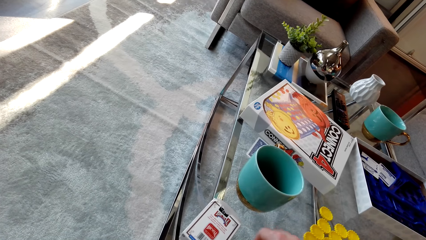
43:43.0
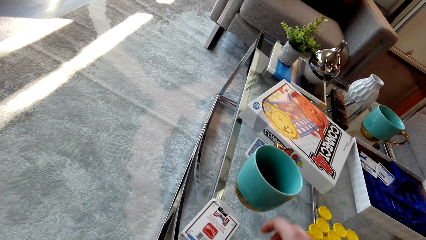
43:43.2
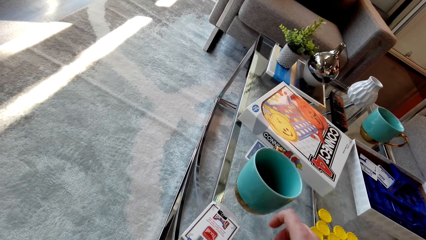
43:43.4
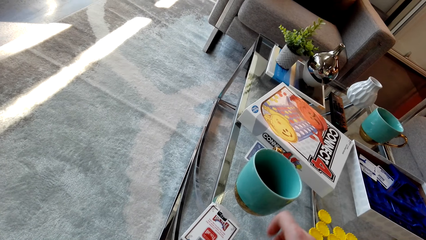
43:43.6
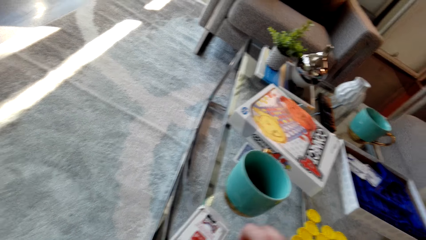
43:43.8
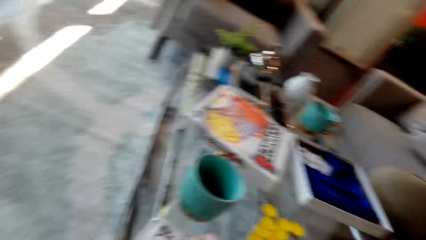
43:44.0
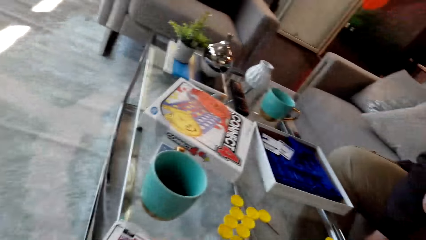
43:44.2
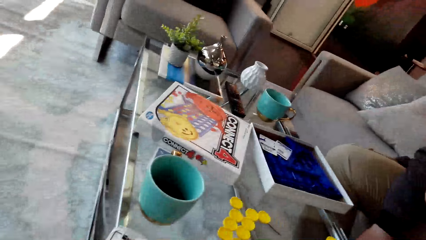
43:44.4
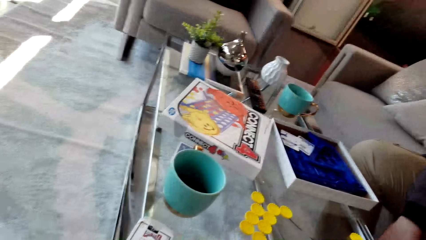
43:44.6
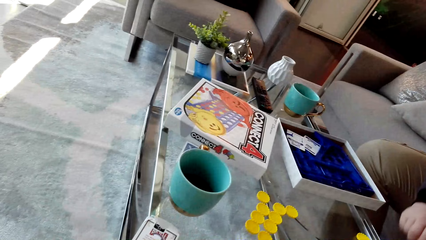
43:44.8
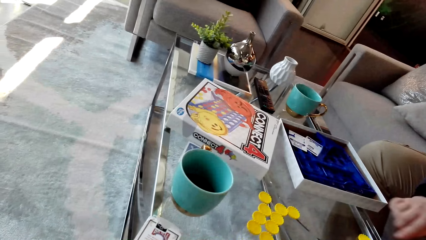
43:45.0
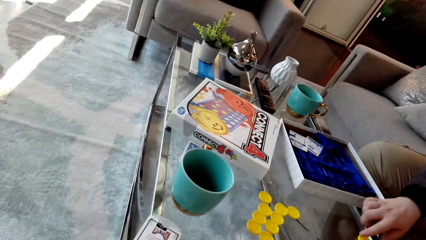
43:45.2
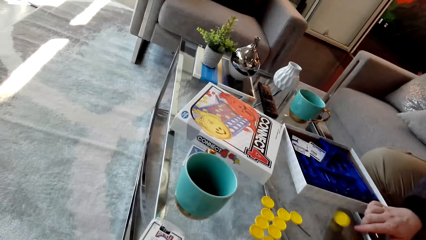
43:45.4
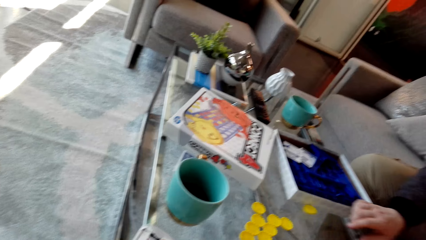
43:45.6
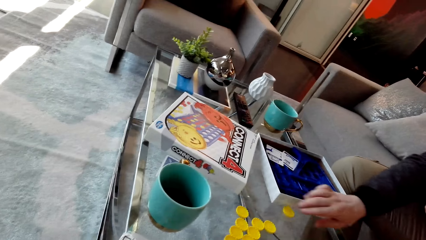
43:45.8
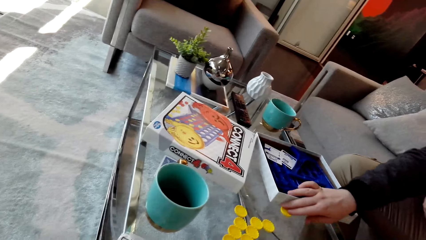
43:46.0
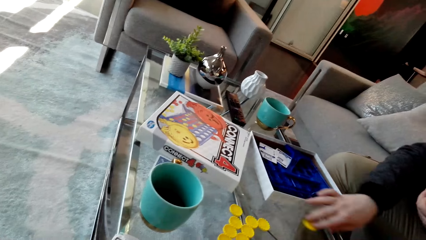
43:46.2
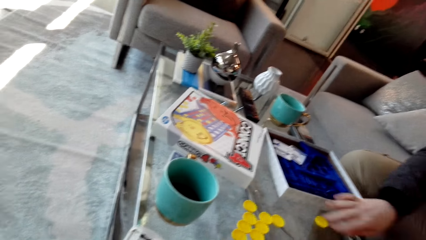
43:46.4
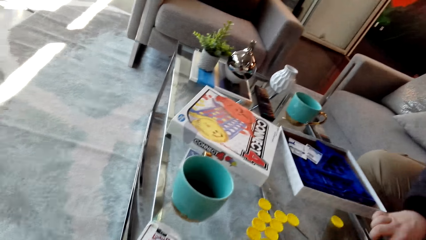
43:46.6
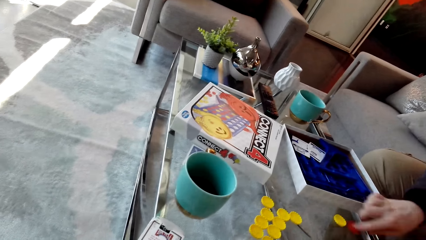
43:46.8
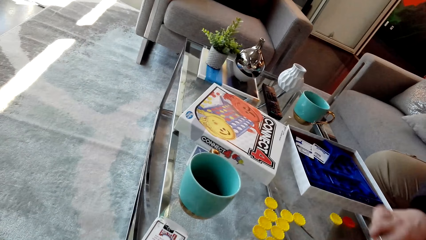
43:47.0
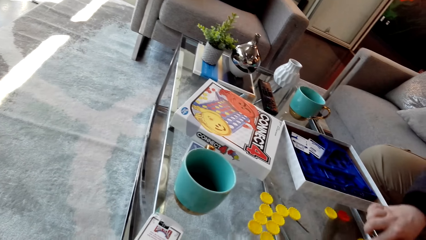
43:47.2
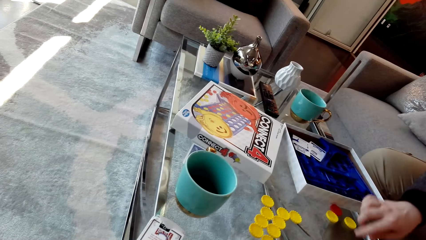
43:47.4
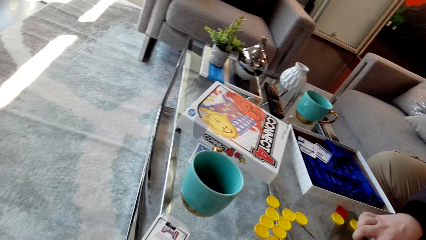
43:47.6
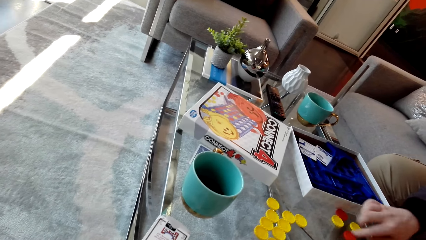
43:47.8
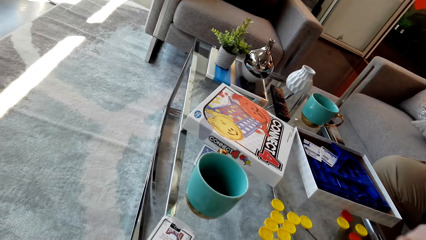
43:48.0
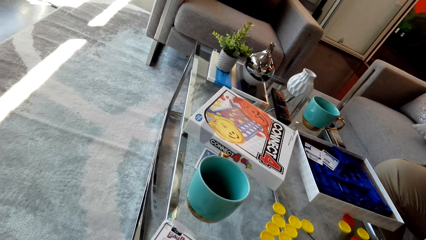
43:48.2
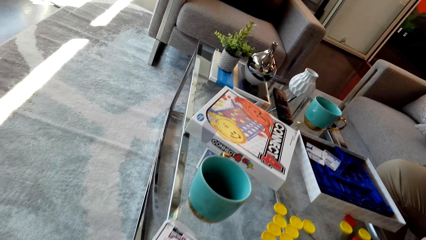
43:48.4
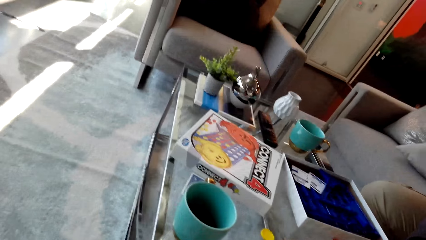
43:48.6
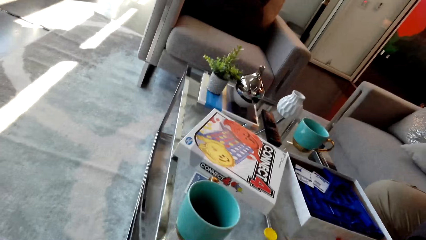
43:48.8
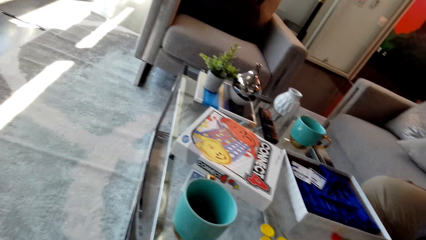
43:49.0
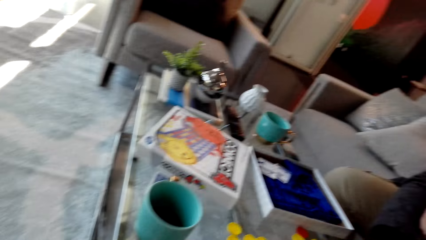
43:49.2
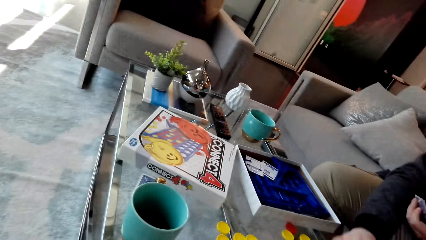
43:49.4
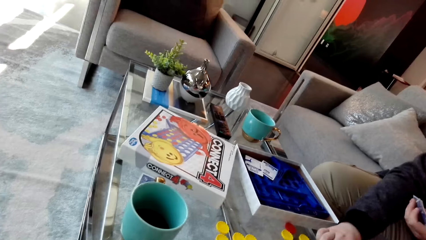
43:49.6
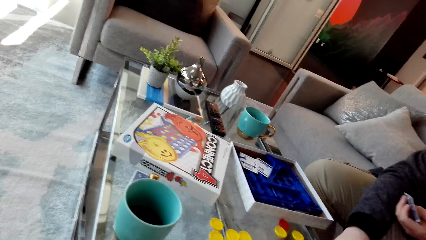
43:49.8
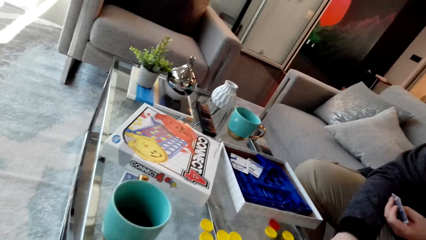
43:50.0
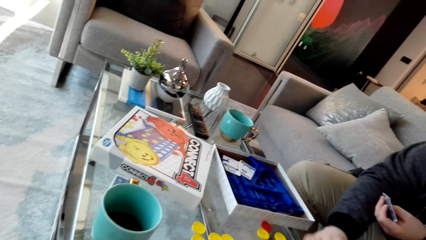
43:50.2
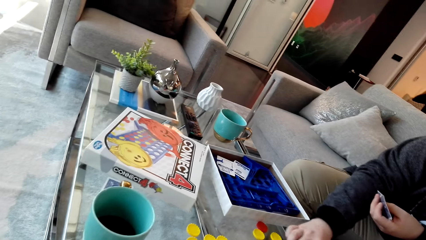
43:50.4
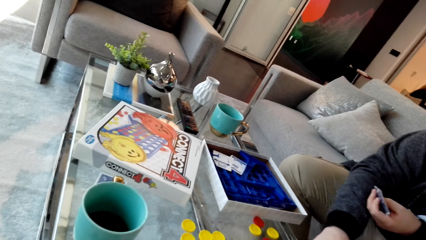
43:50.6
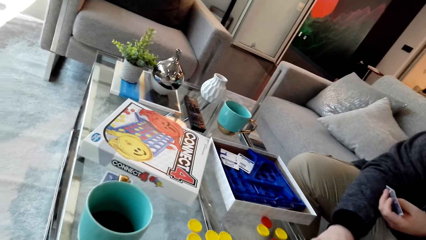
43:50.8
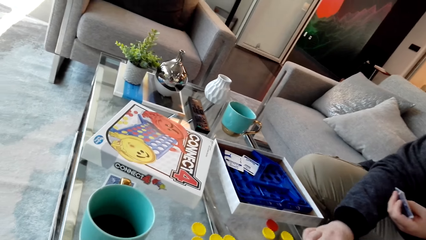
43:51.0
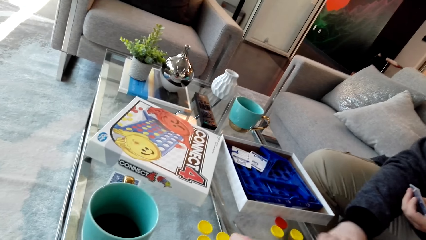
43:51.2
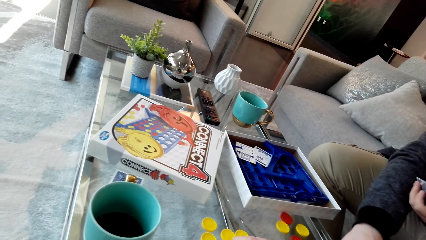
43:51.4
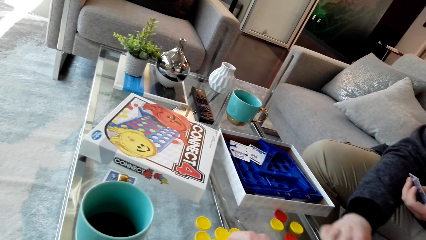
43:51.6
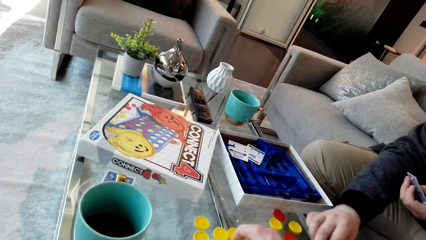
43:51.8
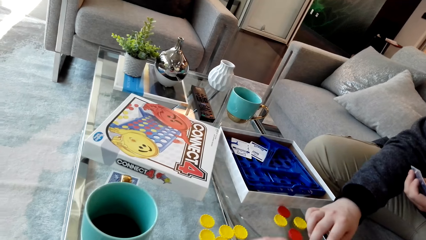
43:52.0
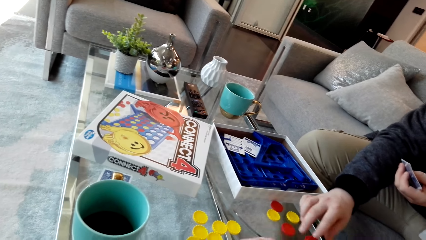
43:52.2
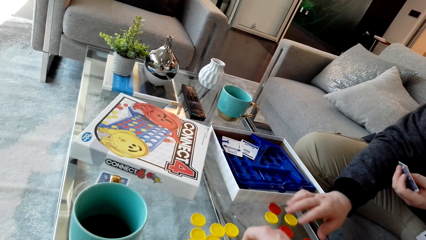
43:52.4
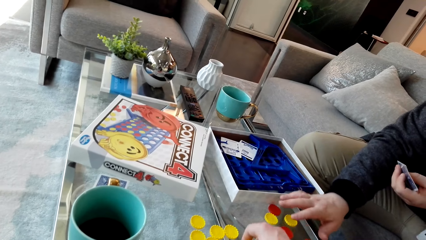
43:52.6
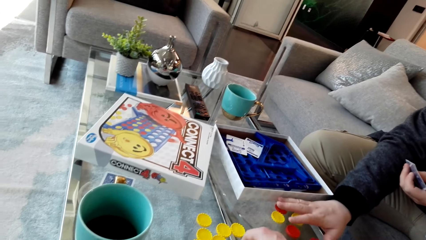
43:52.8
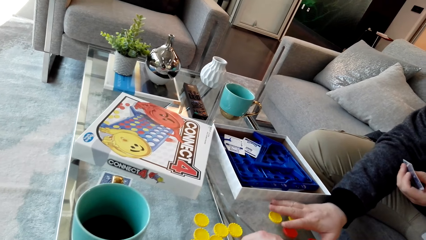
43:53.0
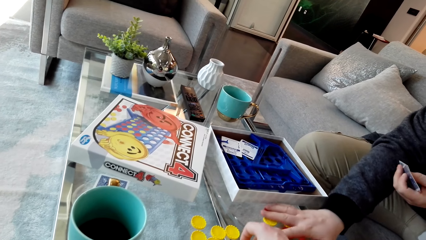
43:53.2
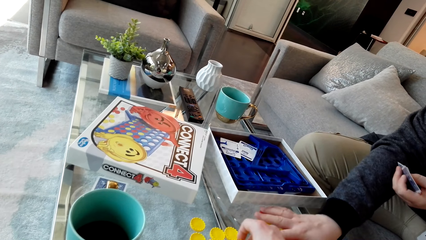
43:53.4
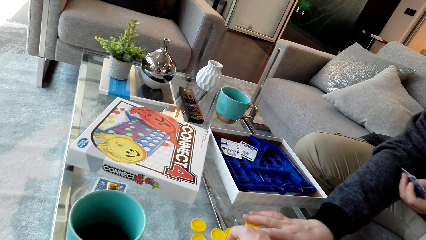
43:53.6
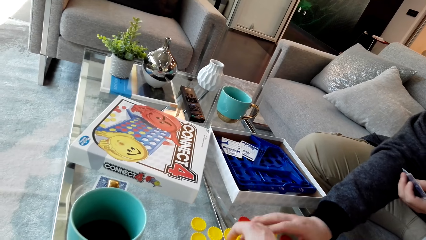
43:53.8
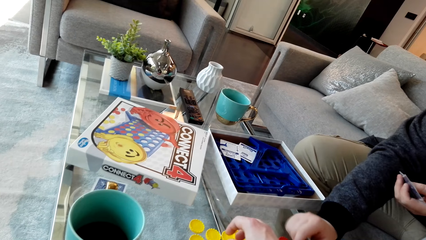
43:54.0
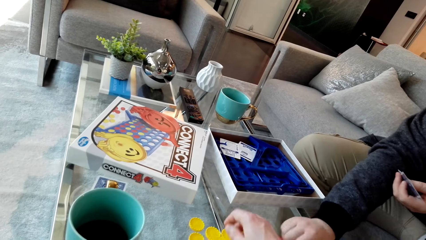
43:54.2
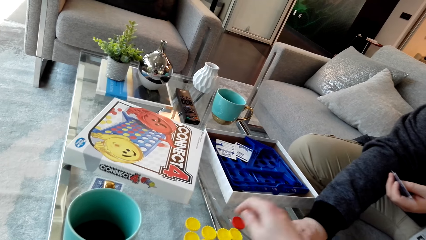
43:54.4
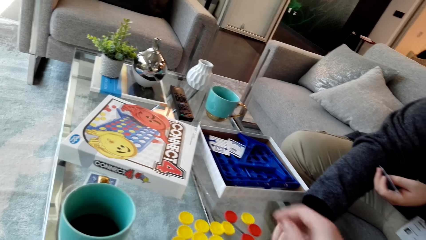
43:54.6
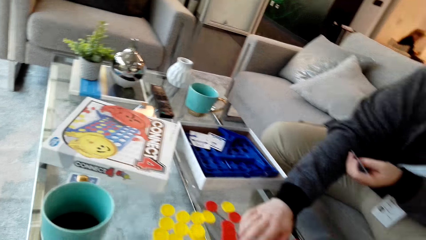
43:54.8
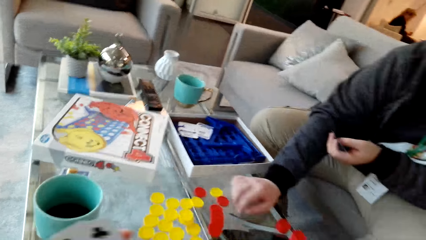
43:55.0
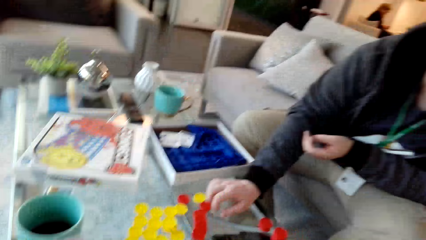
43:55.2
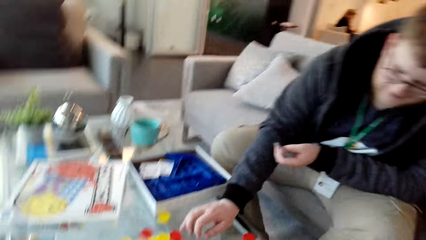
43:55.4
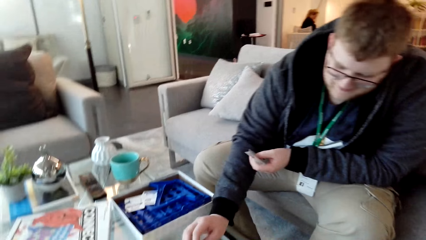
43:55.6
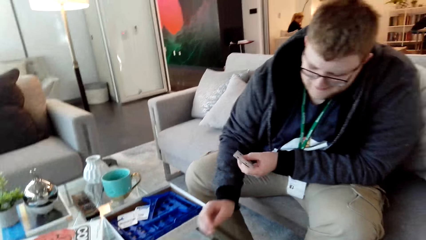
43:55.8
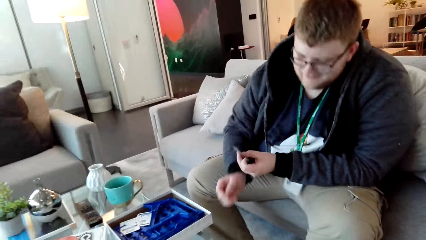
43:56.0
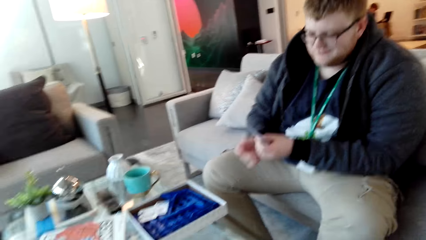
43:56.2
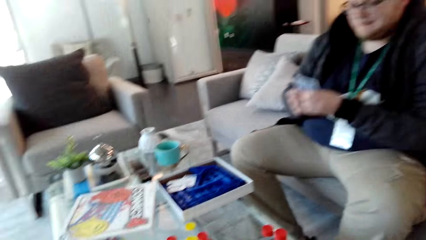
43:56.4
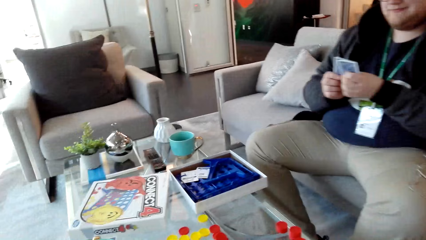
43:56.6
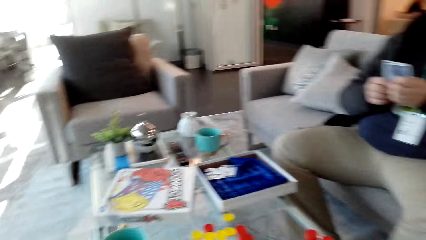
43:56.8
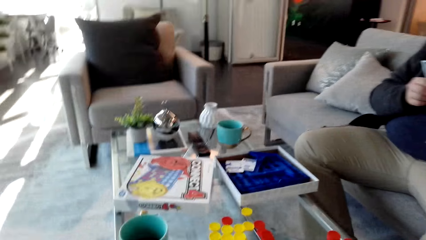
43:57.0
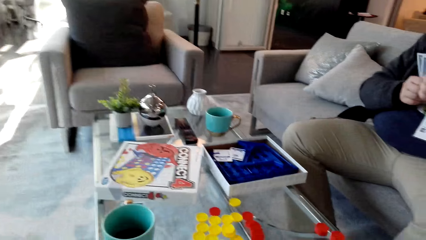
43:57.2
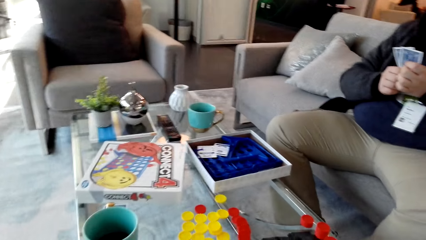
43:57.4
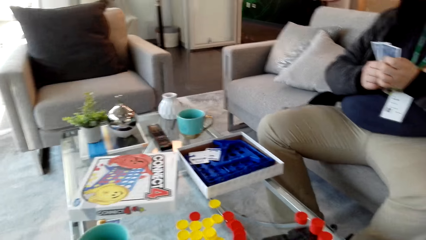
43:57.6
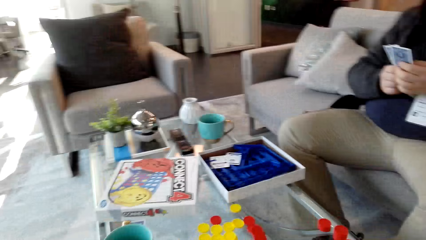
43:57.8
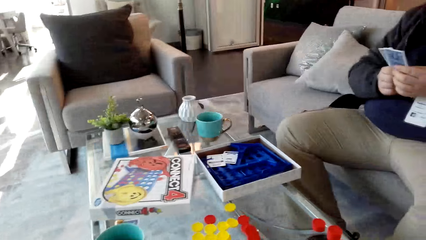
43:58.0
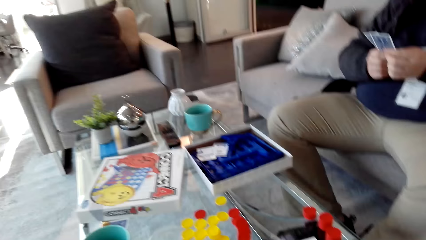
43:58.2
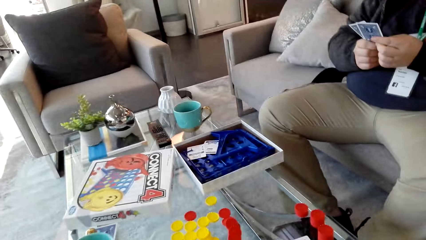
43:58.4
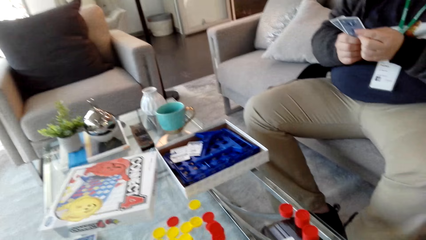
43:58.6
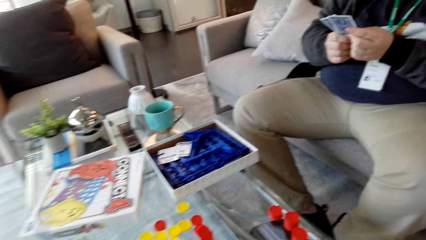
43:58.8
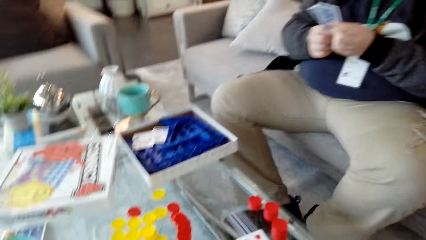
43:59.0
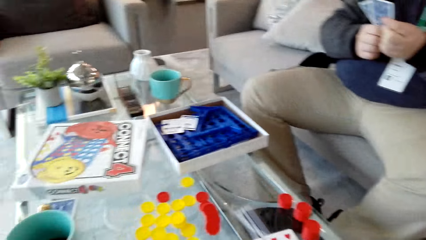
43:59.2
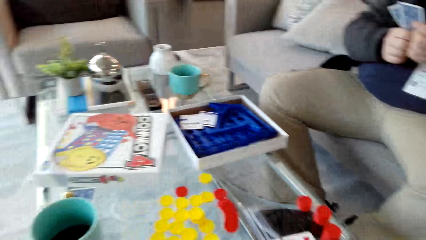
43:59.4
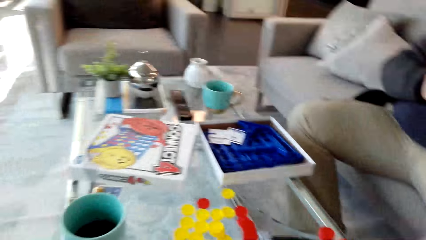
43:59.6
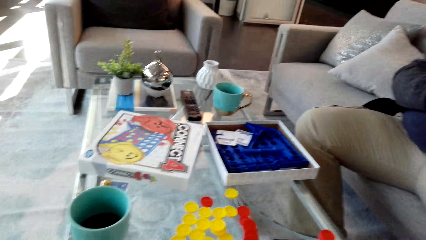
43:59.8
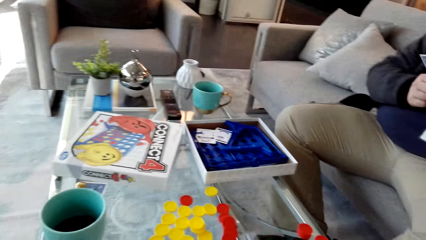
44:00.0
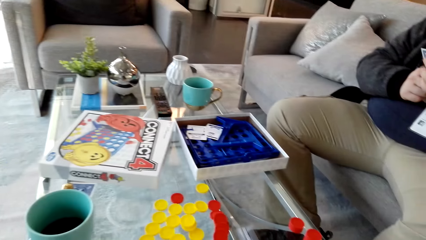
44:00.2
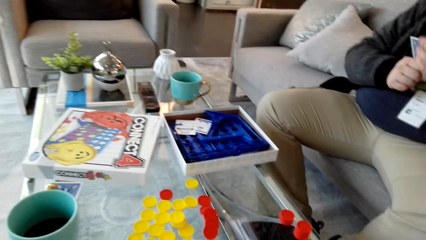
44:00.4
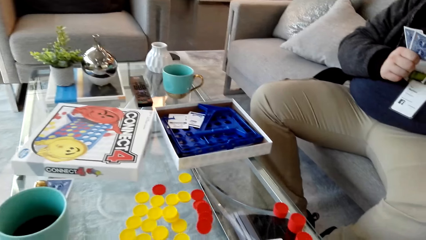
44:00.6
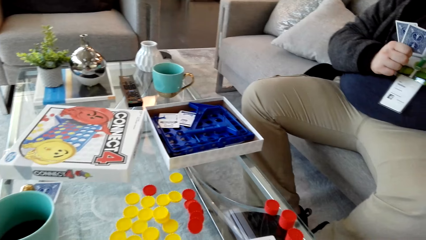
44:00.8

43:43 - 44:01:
The camera wearer picks the dice and drops the dice. A man pushes the coin aside, moves the dice and counts the plastic coin. The camera wearer looks around. The man moves the dice. The camera wearer picks the dice and pushes a plastic coin from the table. A woman moves the dice. The woman examines the cards. The man reshuffles his cards.
